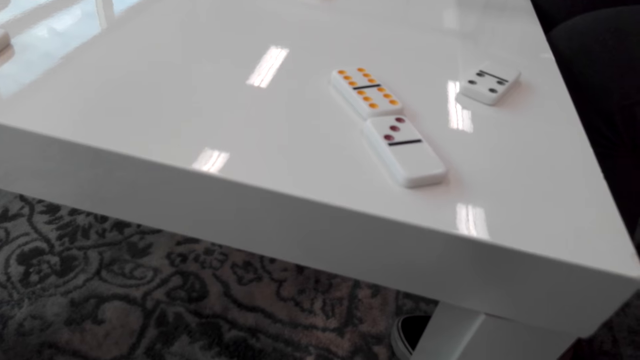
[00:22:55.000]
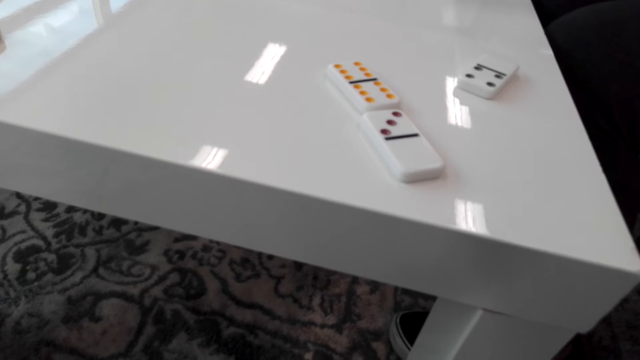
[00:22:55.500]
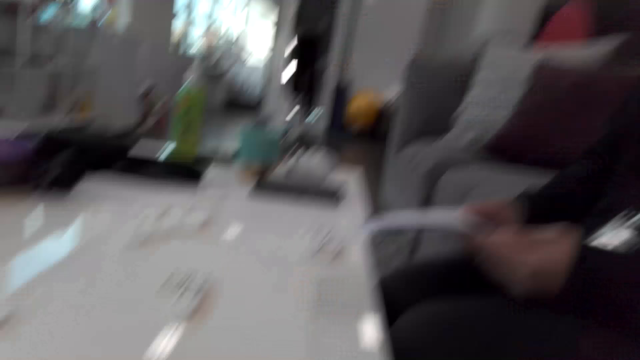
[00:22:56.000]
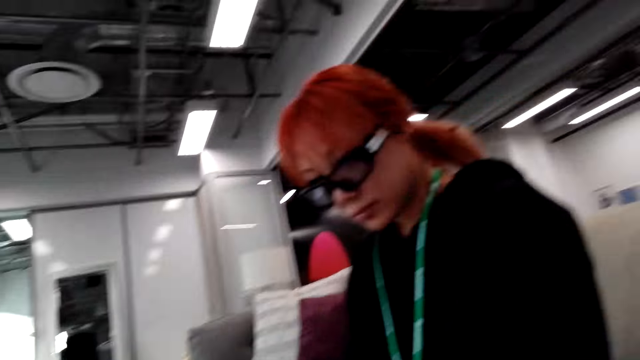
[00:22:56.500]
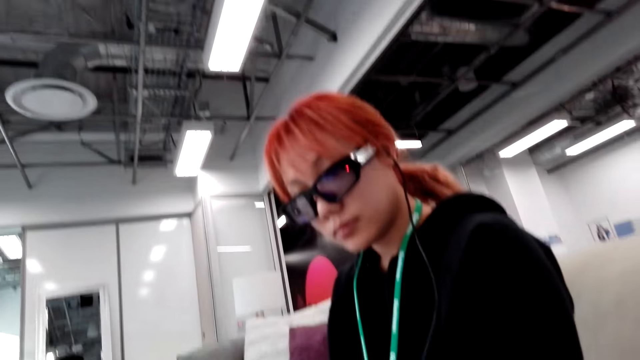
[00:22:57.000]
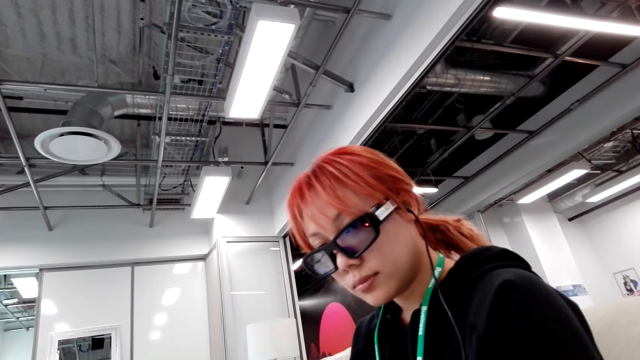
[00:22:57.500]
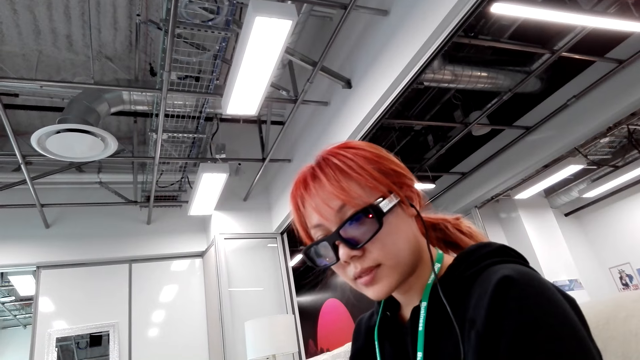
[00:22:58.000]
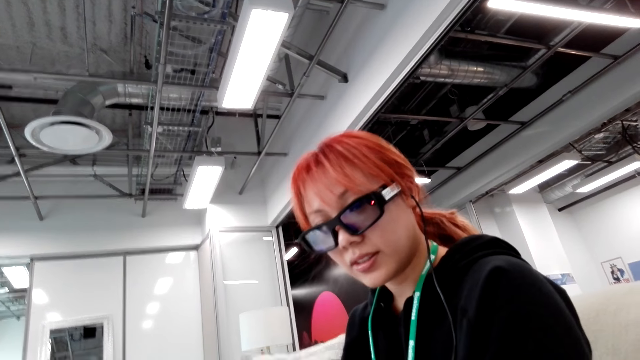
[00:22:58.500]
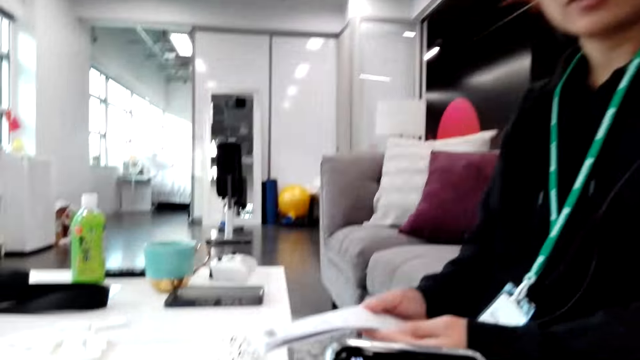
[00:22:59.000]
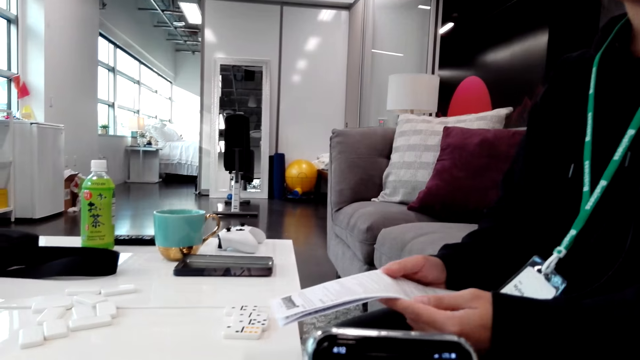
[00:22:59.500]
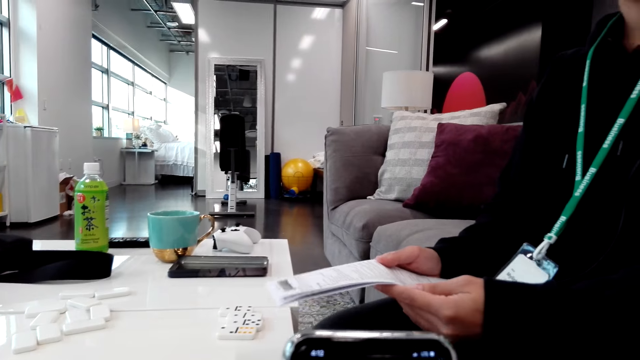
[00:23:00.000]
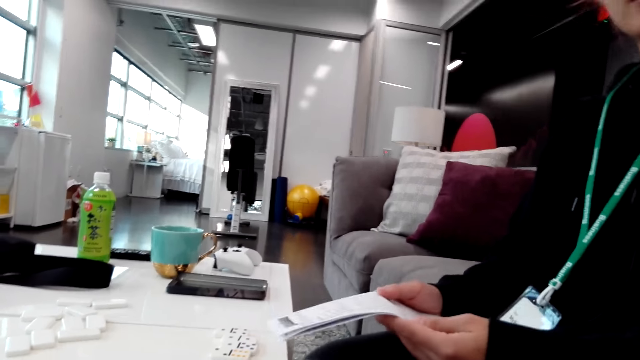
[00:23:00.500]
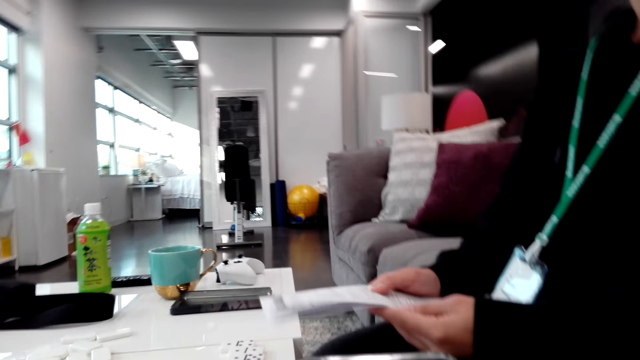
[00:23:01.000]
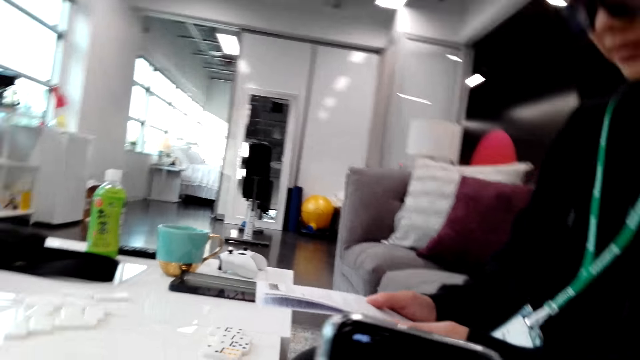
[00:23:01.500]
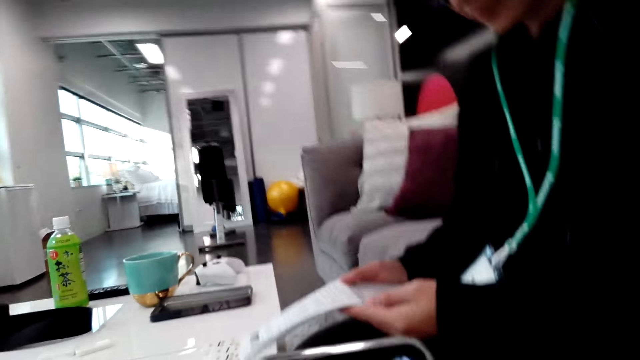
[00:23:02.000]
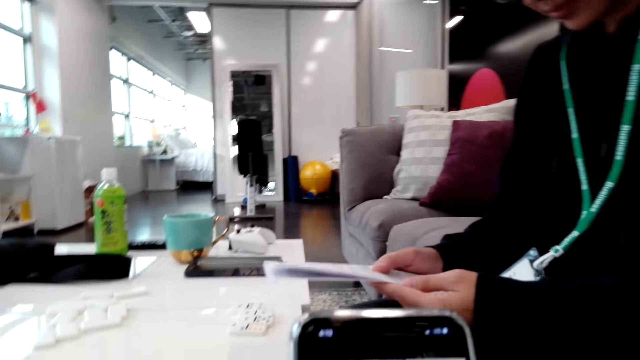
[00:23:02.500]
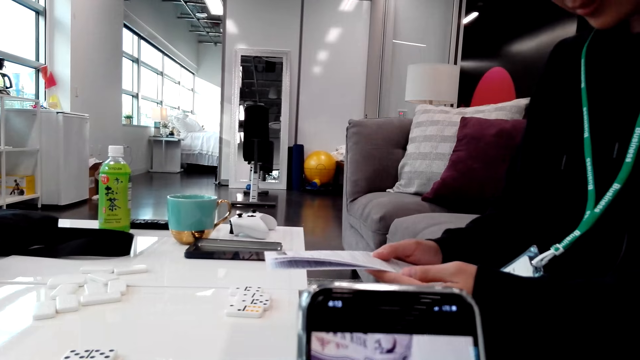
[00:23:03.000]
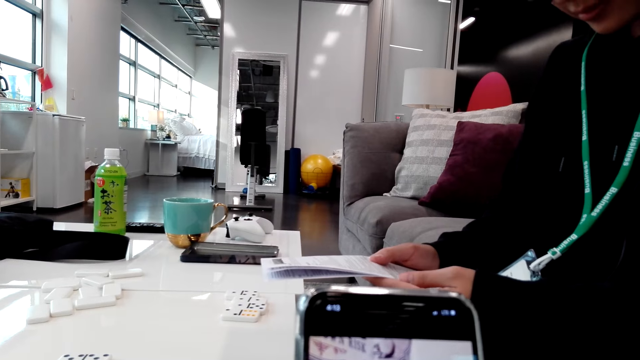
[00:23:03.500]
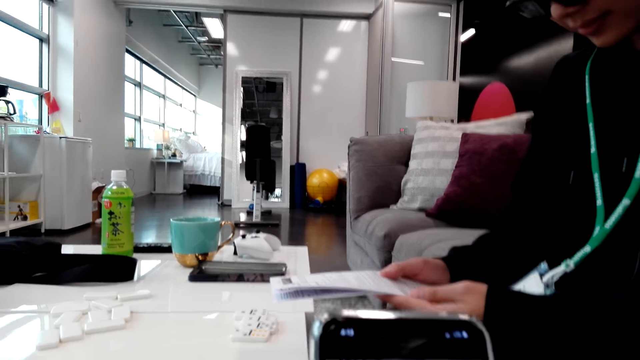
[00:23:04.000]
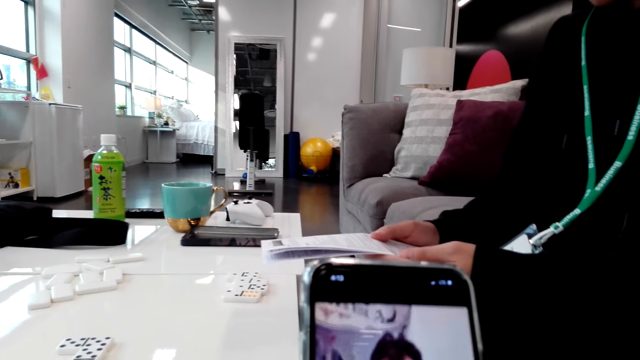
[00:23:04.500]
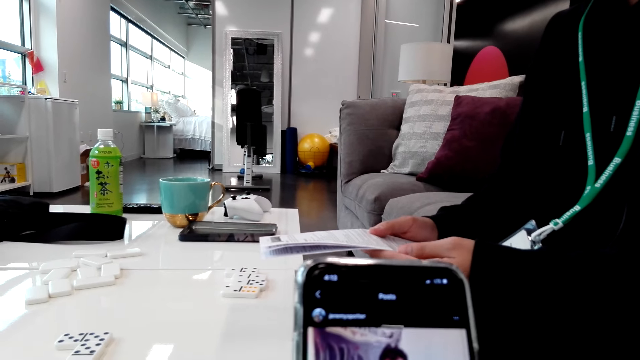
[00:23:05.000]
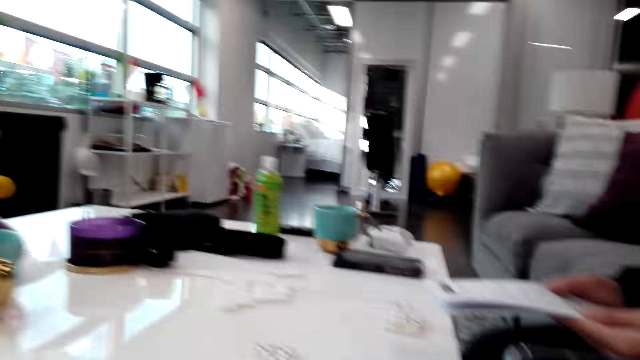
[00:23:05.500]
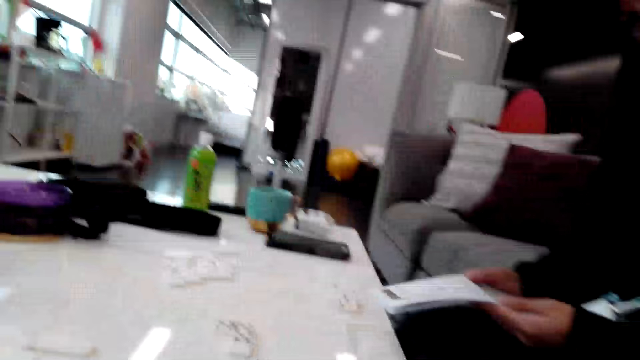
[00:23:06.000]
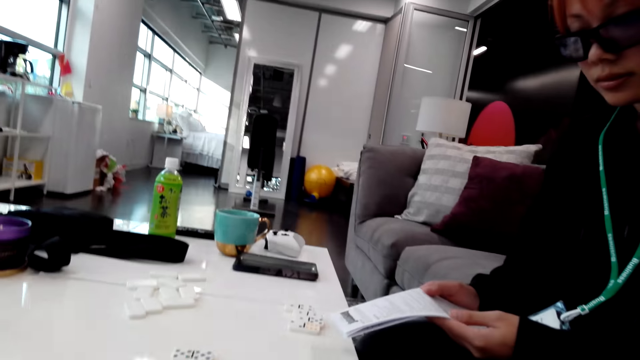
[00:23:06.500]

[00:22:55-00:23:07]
The camera wearer looks around. A person talks to the camera wearer. The camera wearer stares around. They talk to the person. The person reads a paper. The camera wearer operates a smartphone. The person talks to the camera wearer.

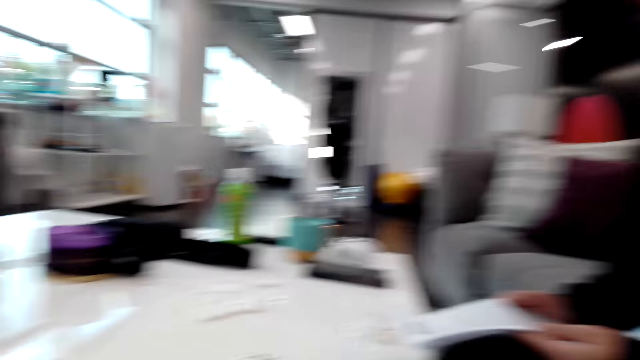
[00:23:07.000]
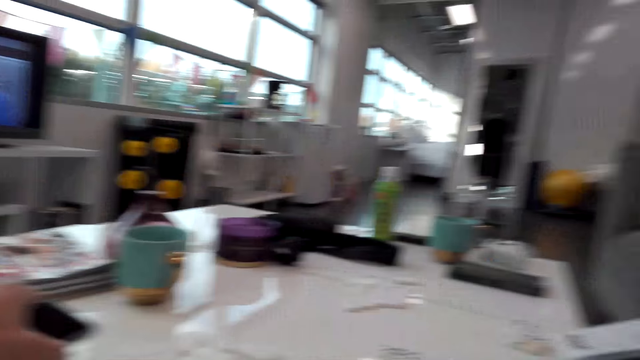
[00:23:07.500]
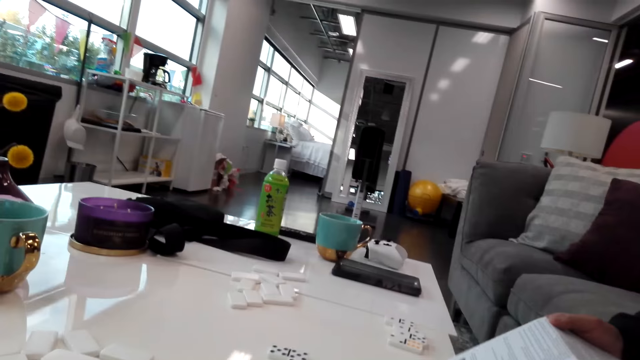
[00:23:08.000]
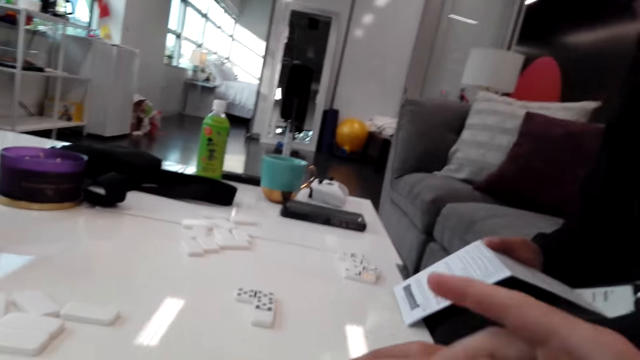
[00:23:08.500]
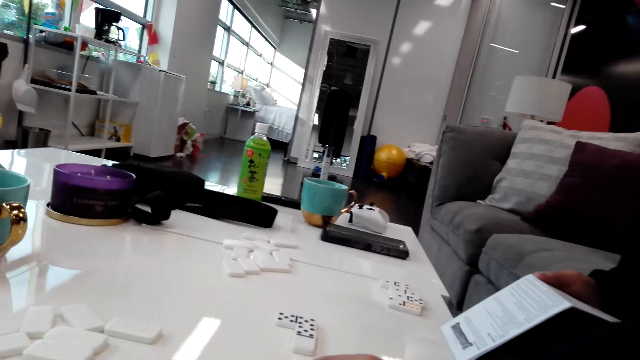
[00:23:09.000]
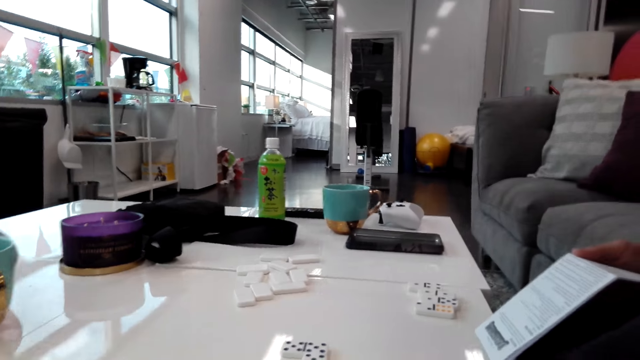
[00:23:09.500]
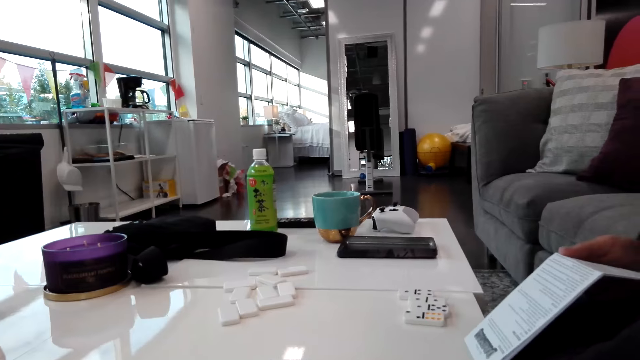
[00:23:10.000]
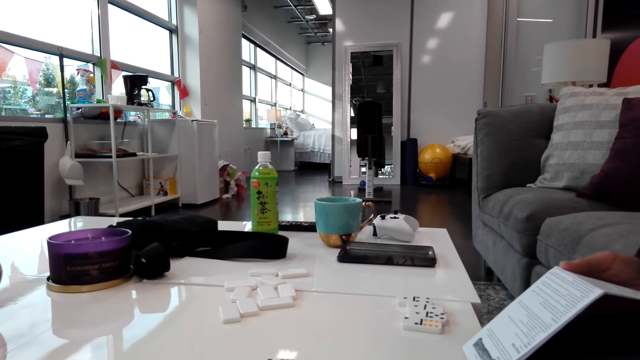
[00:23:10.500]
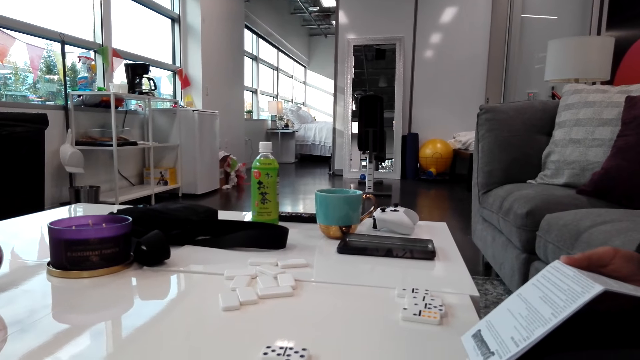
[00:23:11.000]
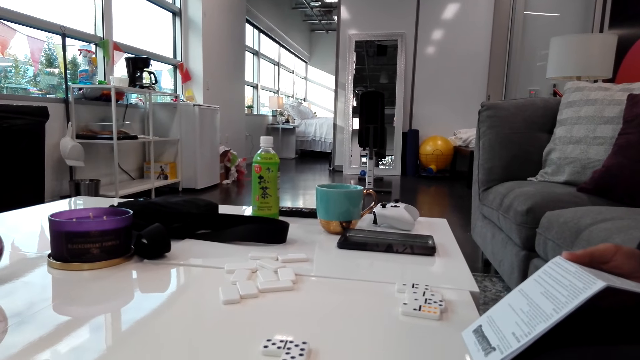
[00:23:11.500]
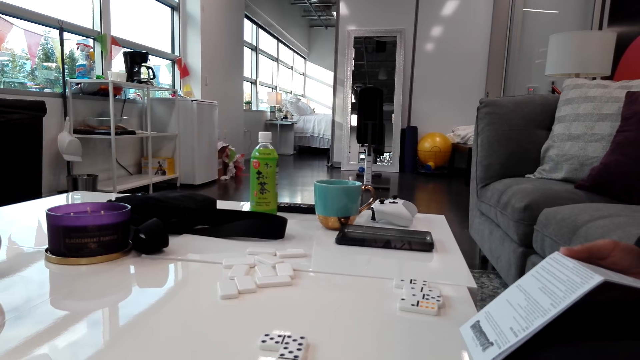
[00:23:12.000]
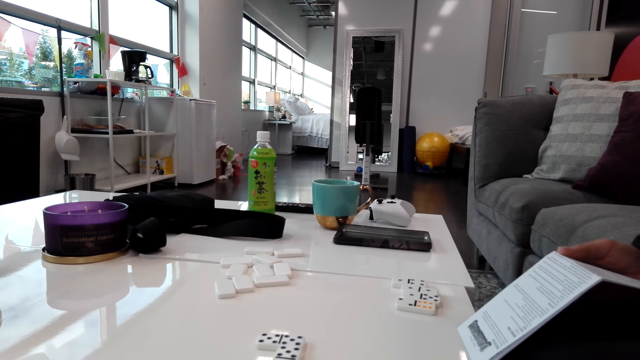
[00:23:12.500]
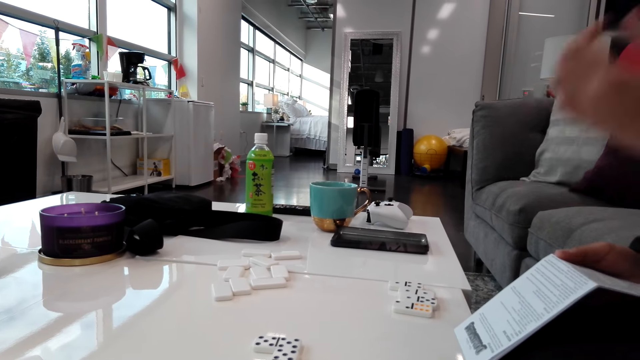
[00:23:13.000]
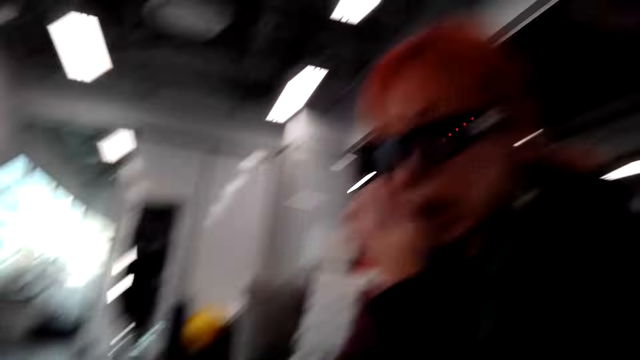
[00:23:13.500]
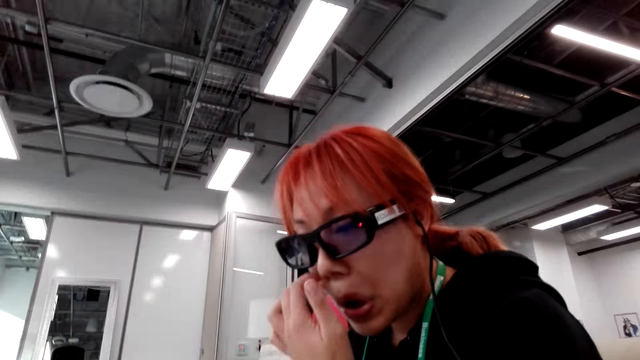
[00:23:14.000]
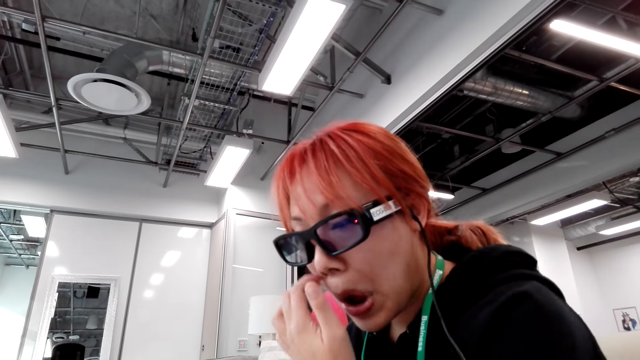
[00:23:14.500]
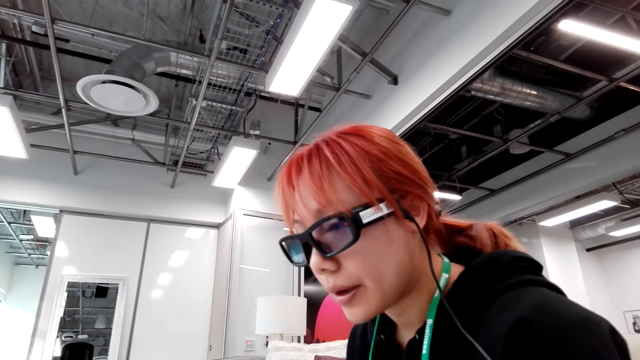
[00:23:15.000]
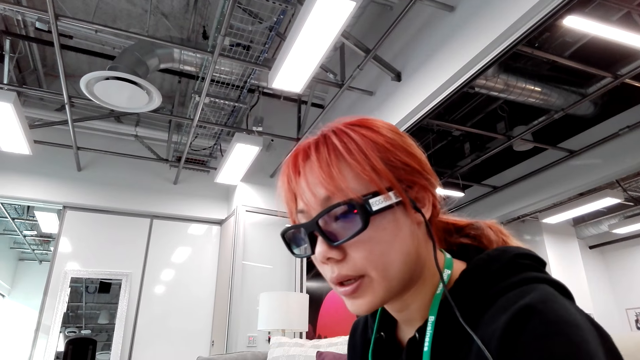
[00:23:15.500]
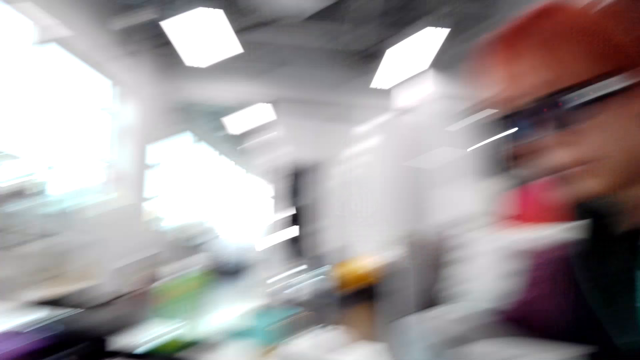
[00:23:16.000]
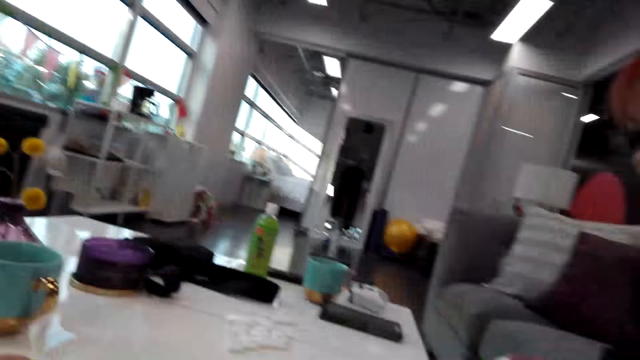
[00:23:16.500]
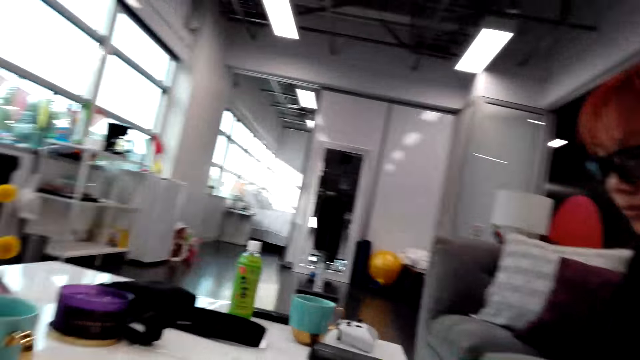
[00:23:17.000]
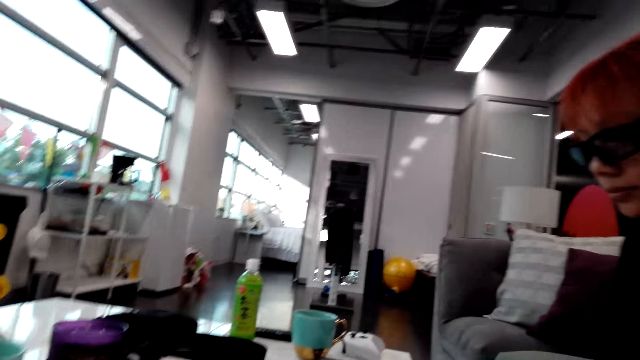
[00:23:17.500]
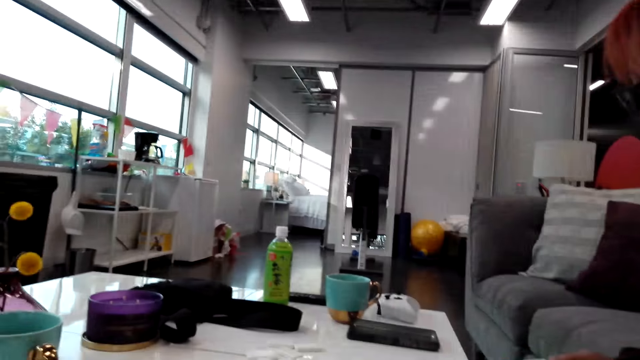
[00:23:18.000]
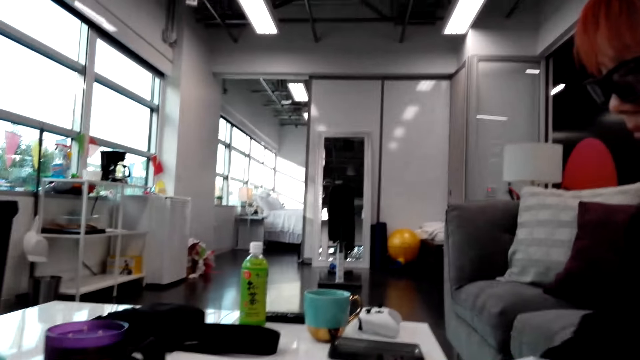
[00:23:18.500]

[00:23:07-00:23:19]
The camera wearer stares around. They put the phone on the table. They talk to the woman. They stare around. The woman scratches the nose with a finger. The woman talks to the camera wearer. The camera wearer stares around. They talk to the woman.
